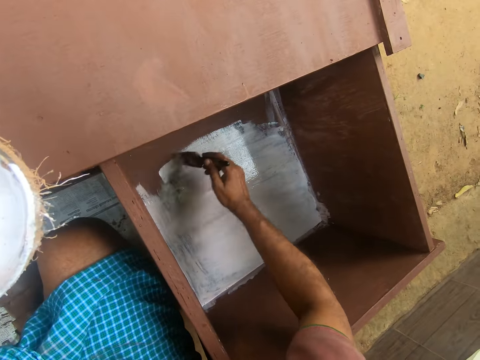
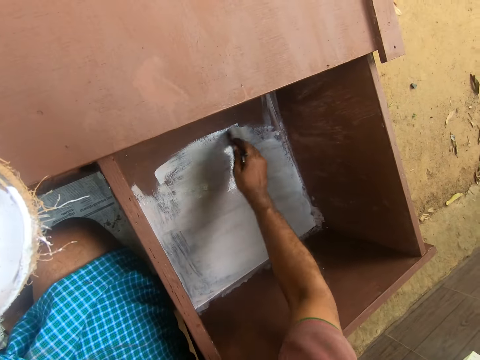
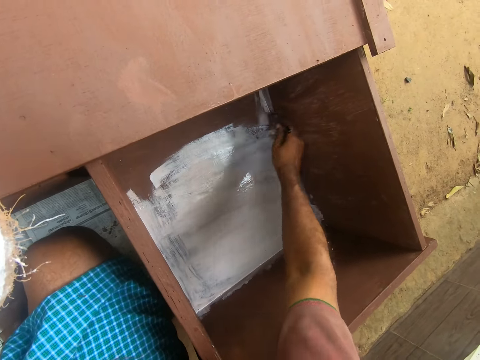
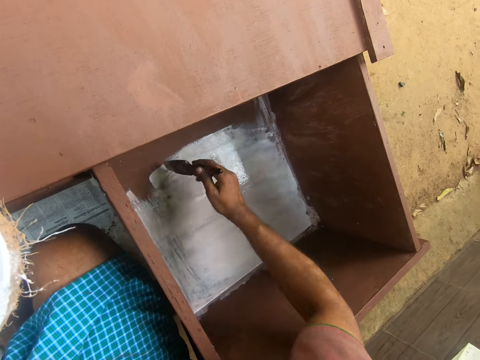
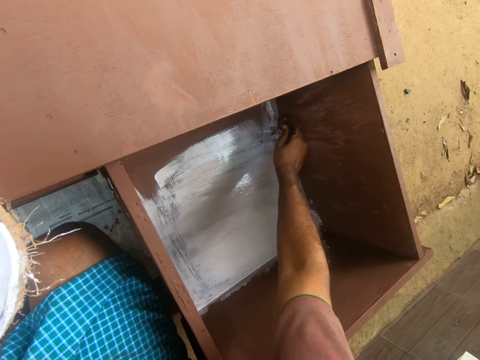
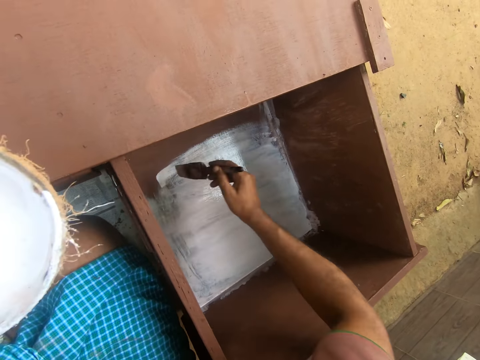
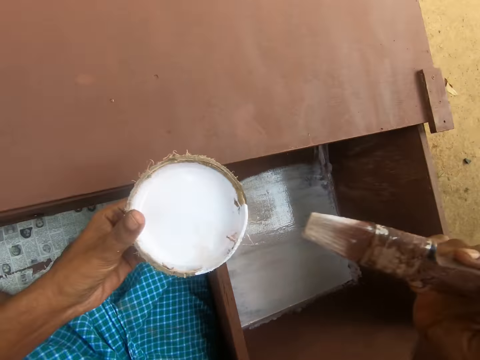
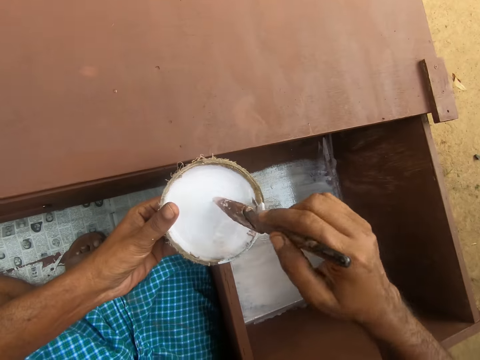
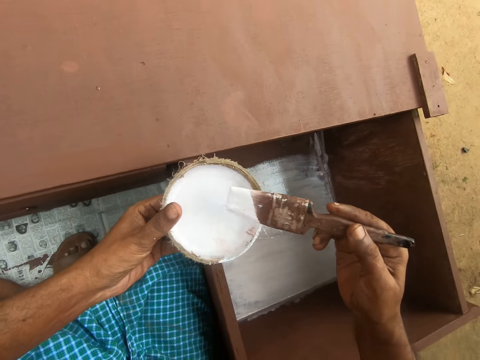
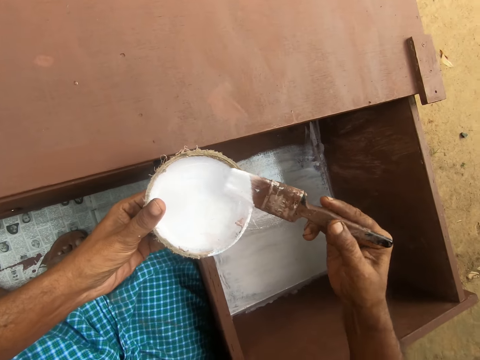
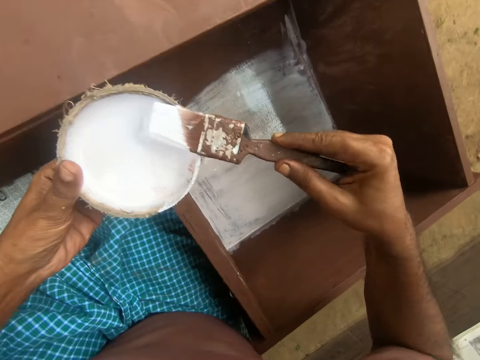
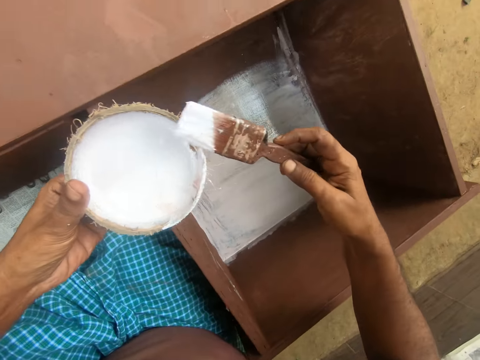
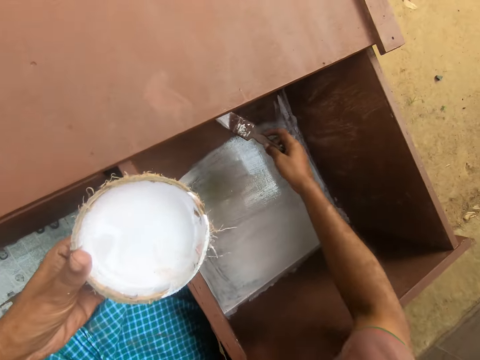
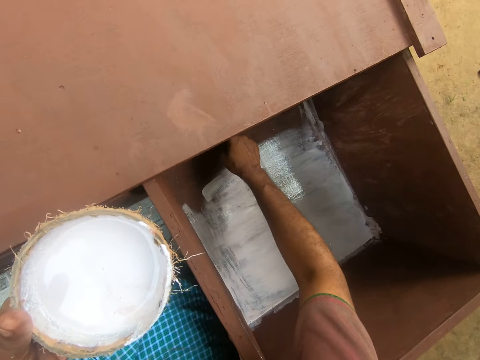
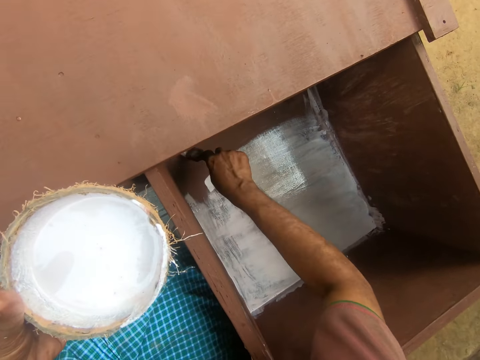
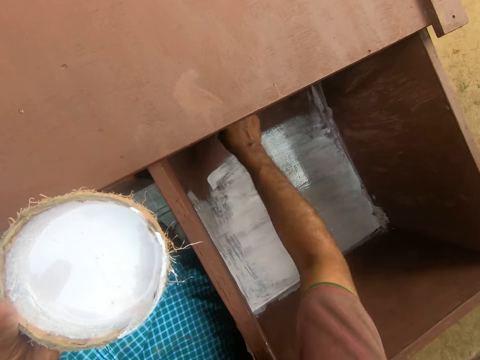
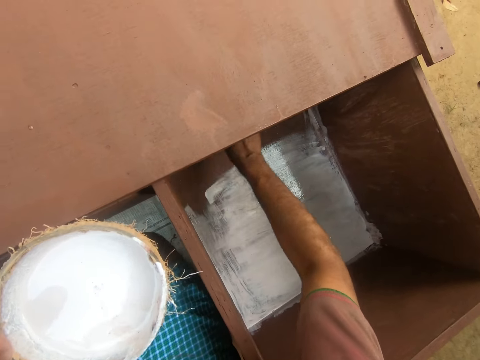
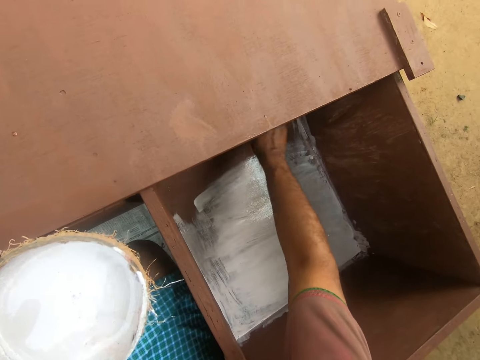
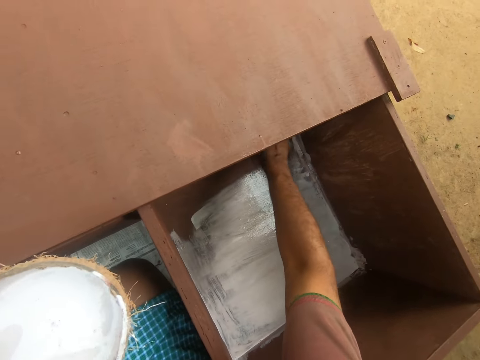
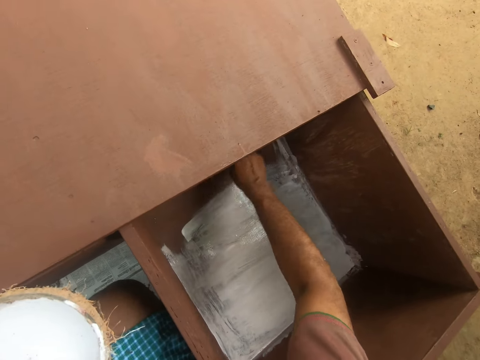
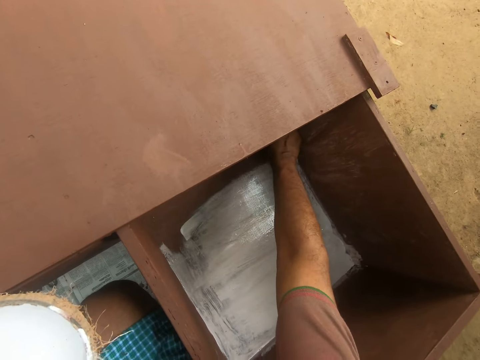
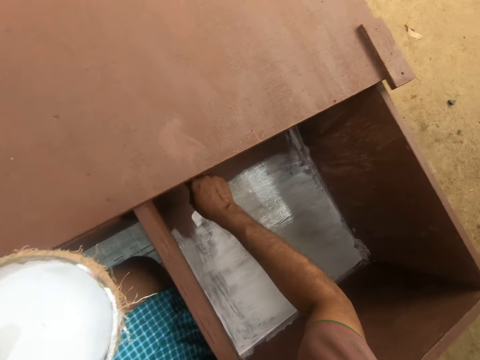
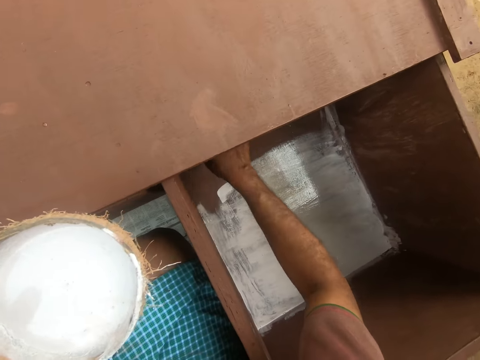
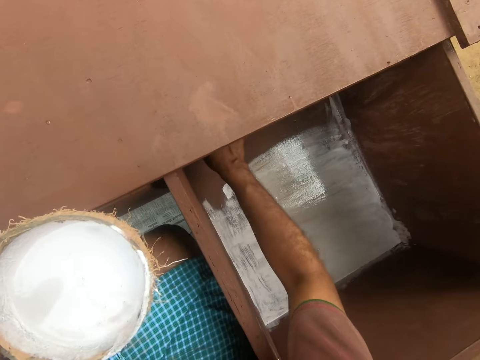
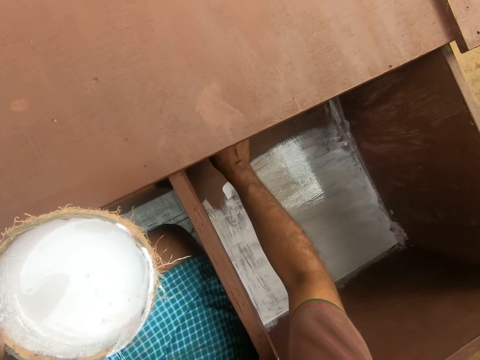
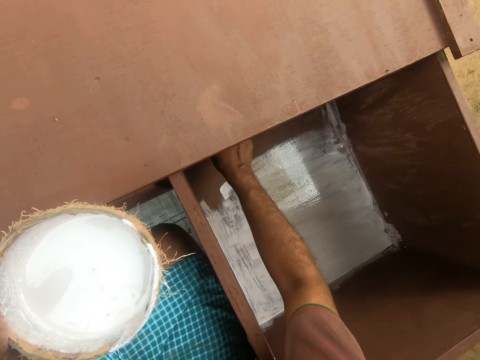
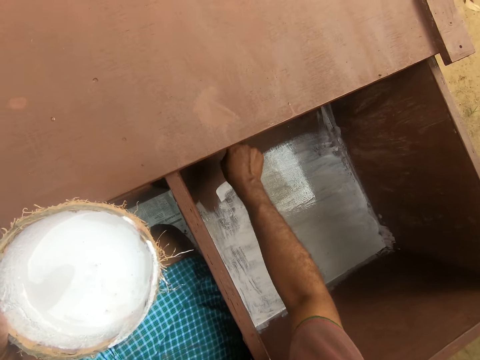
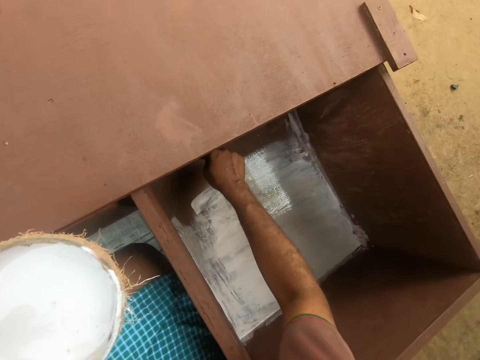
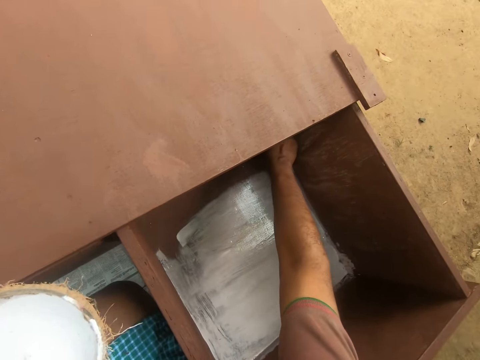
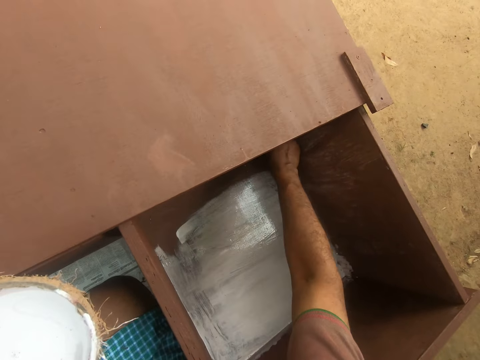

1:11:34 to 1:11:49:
The camera wearer lifts the paint brush. They dip the brush in the paint inside the bowl. They direct the paint brush towards the drawer. They paint the drawer using the paint brush.

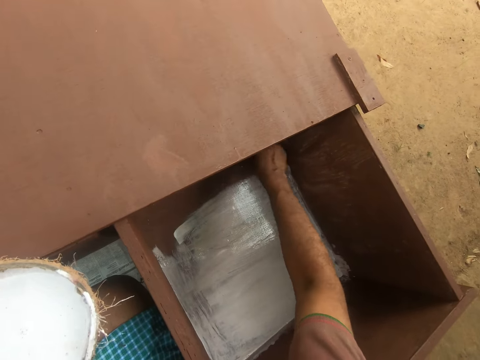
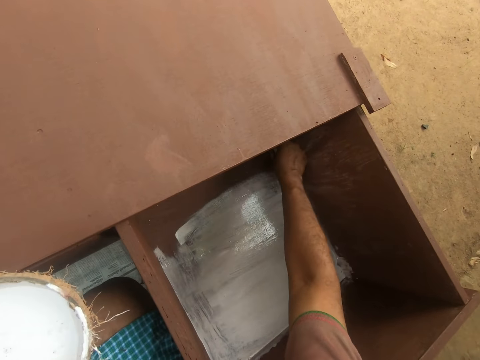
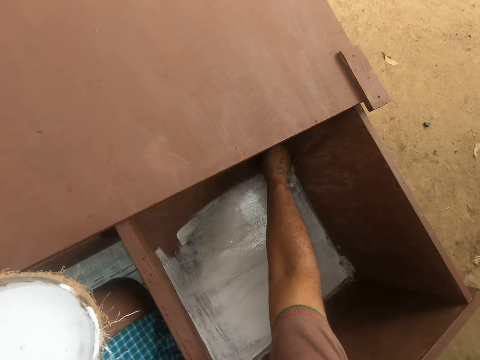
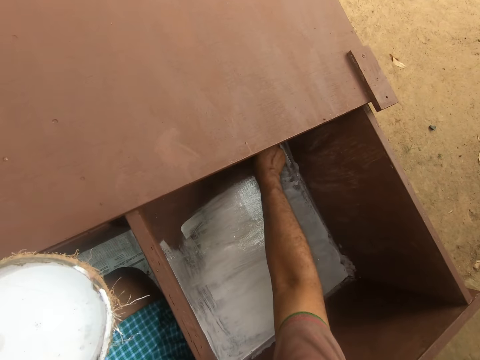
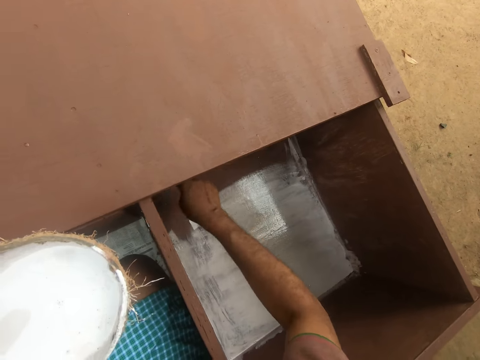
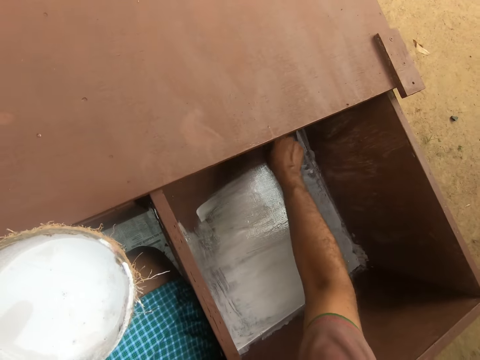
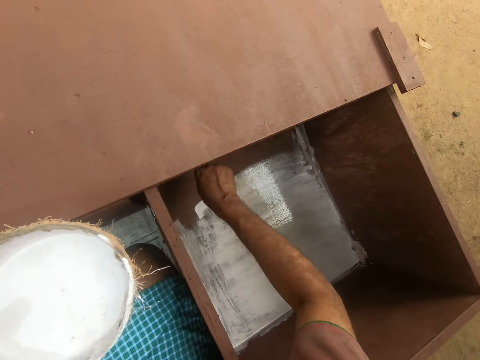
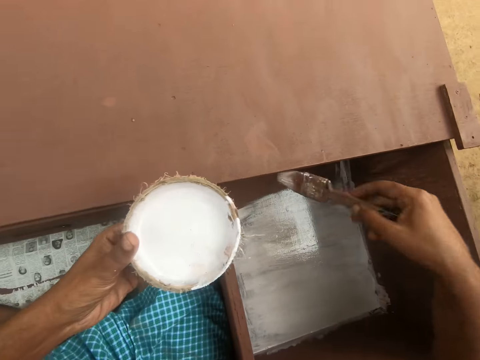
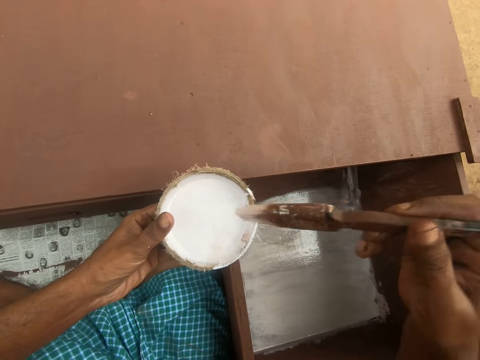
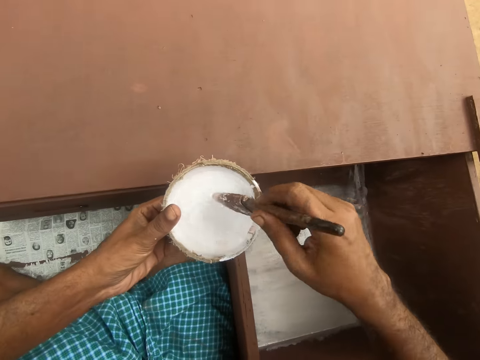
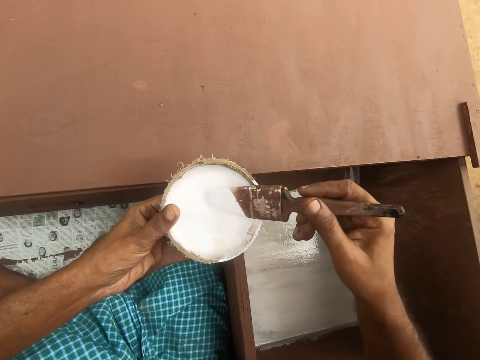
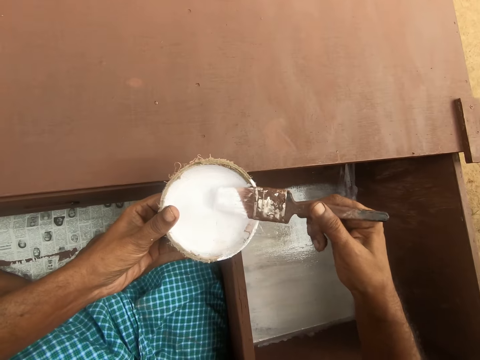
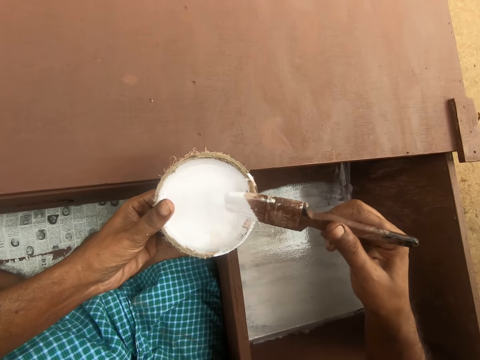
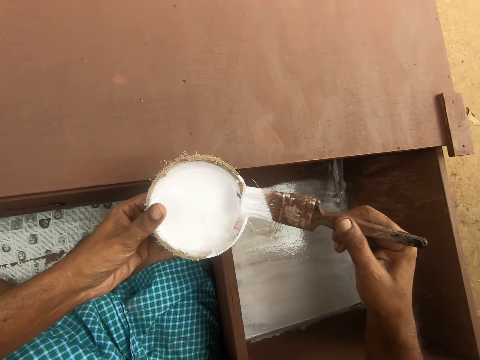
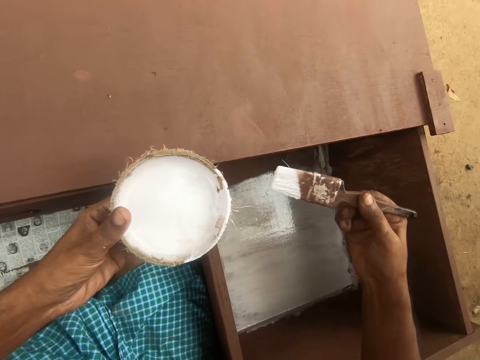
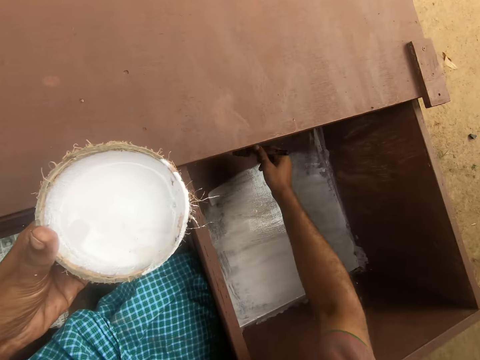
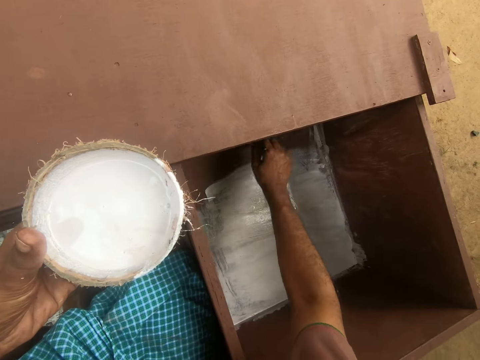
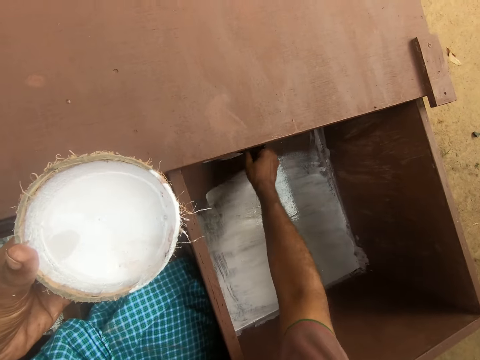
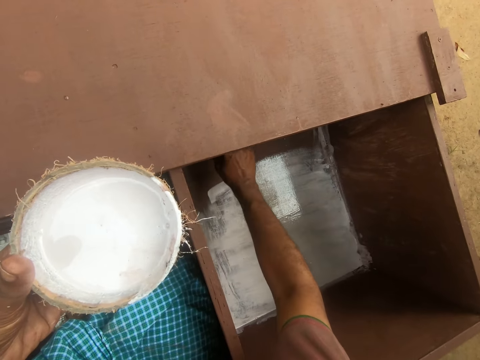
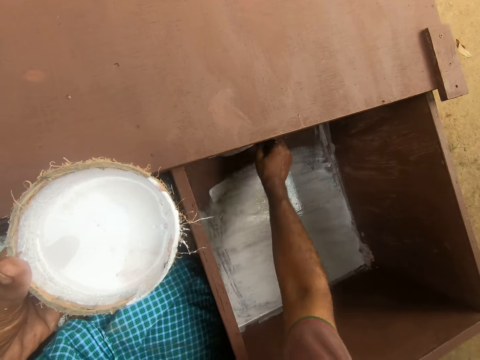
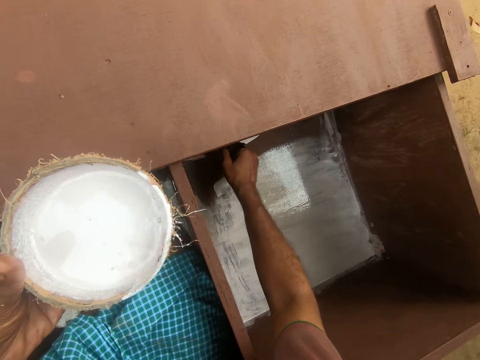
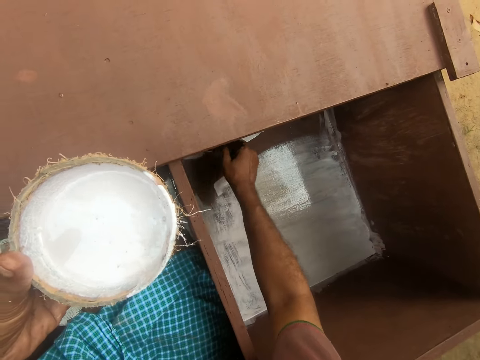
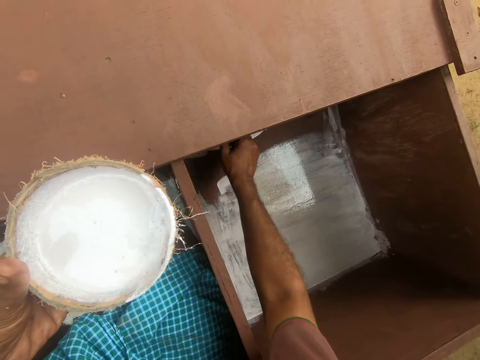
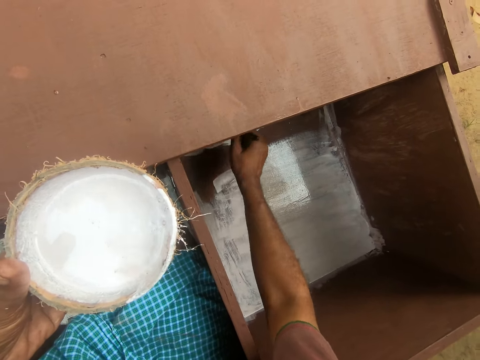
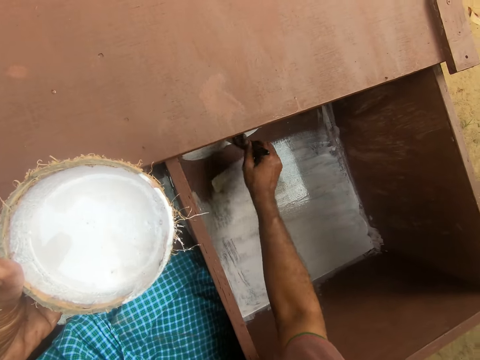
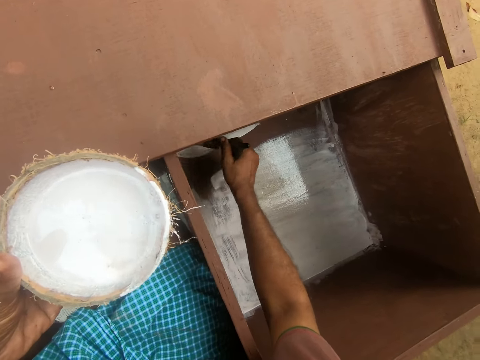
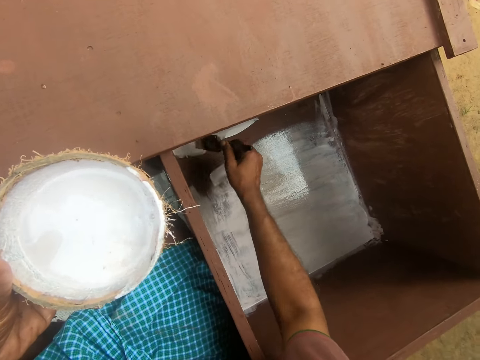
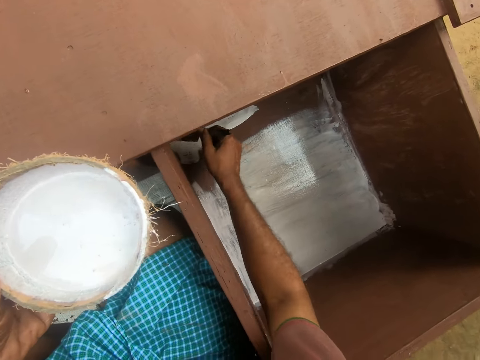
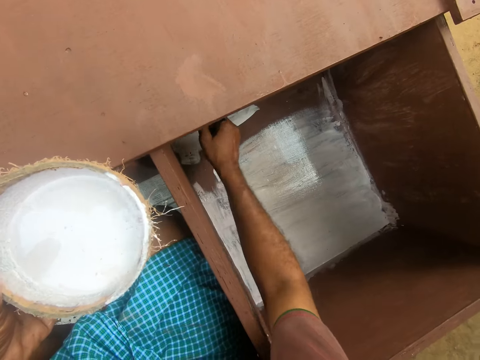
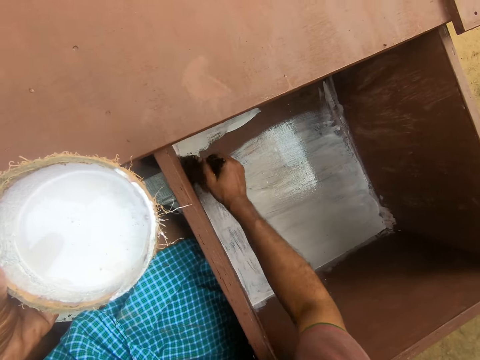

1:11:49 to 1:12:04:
The camera wearer lifts the paint brush. They dip the brush in the paint inside the bowl. They remove excess paint from the paint brush. They direct the paint brush towards the drawer. They paint the drawer using the paint brush.
